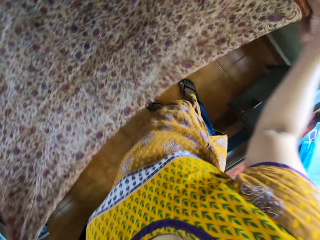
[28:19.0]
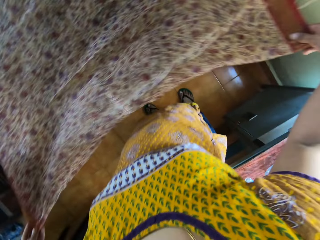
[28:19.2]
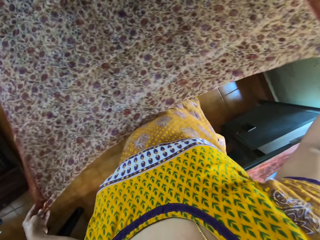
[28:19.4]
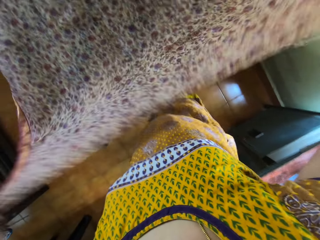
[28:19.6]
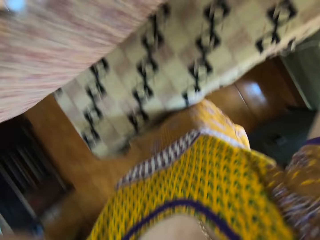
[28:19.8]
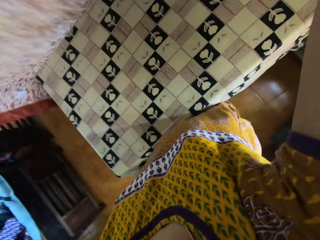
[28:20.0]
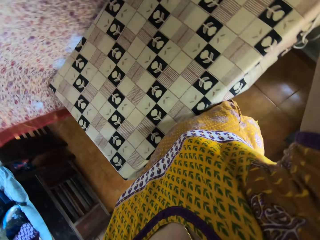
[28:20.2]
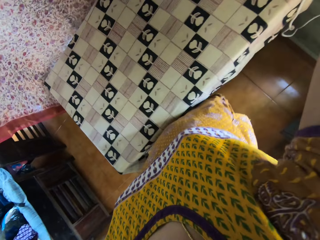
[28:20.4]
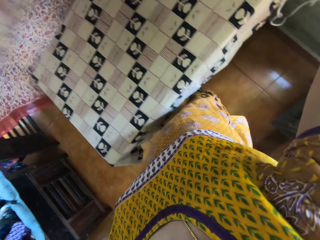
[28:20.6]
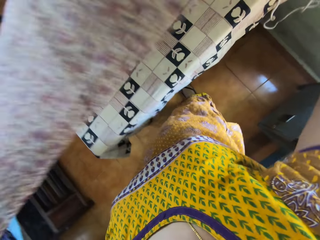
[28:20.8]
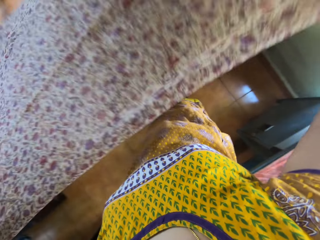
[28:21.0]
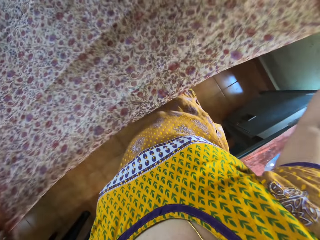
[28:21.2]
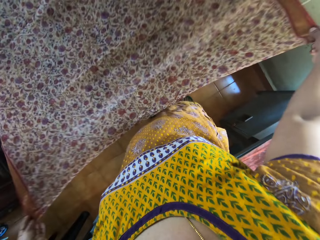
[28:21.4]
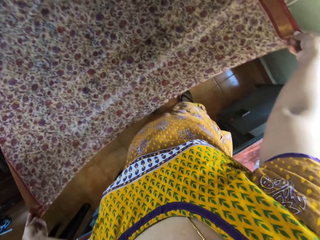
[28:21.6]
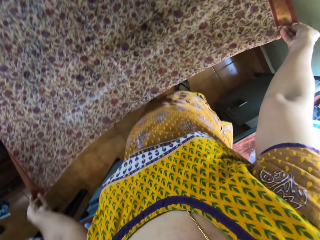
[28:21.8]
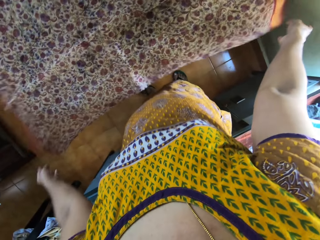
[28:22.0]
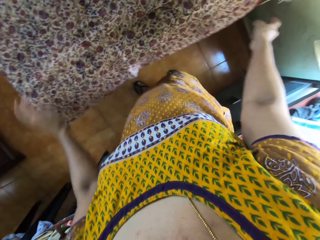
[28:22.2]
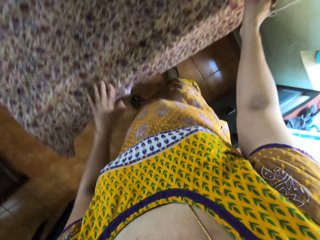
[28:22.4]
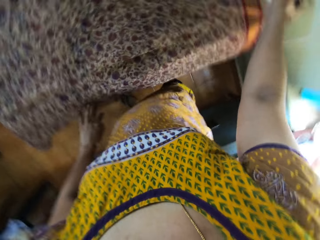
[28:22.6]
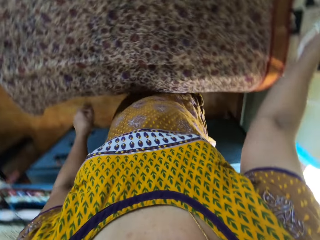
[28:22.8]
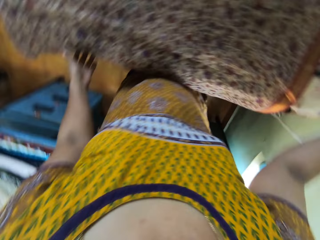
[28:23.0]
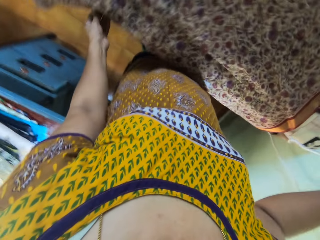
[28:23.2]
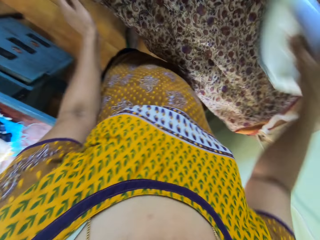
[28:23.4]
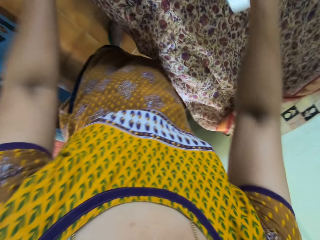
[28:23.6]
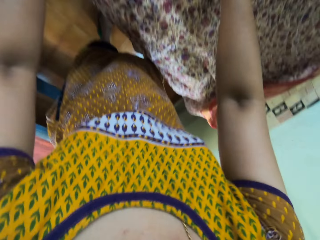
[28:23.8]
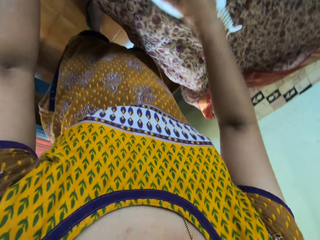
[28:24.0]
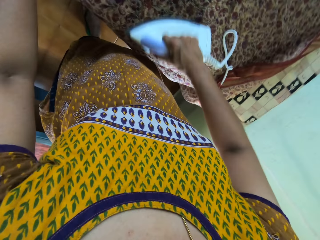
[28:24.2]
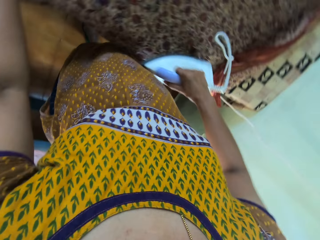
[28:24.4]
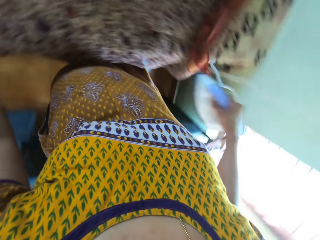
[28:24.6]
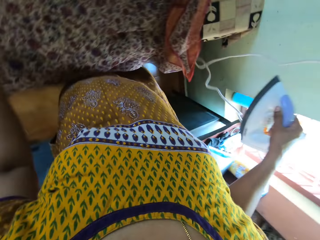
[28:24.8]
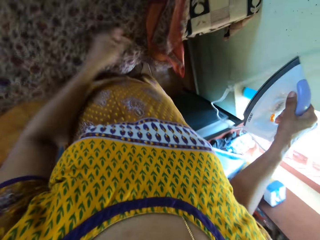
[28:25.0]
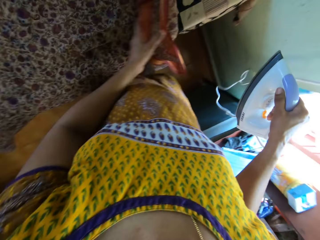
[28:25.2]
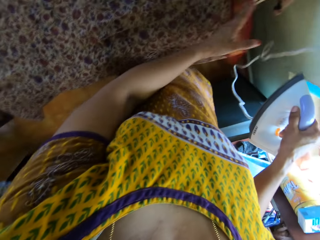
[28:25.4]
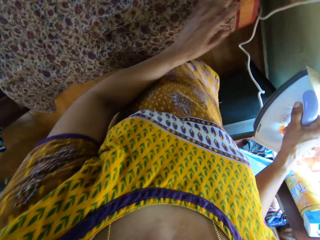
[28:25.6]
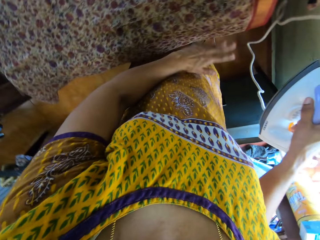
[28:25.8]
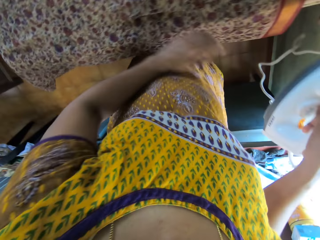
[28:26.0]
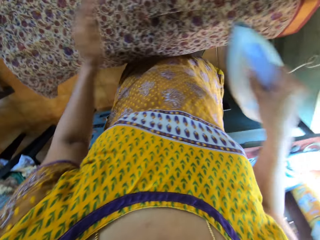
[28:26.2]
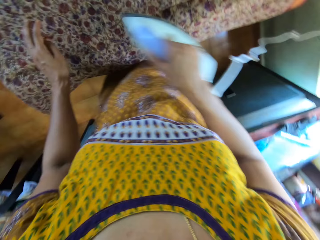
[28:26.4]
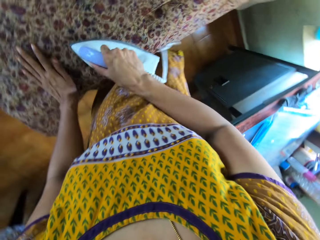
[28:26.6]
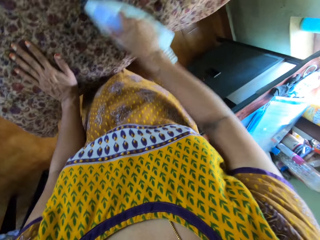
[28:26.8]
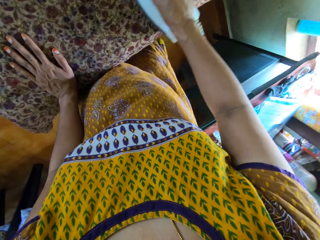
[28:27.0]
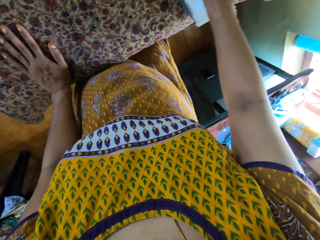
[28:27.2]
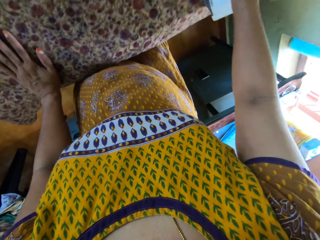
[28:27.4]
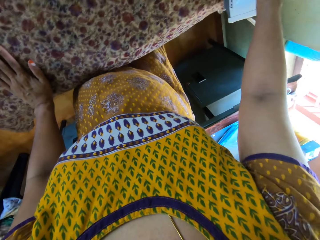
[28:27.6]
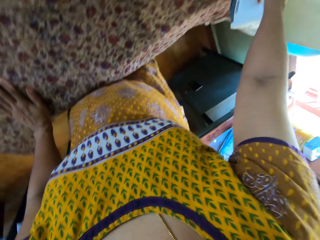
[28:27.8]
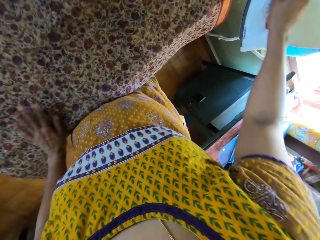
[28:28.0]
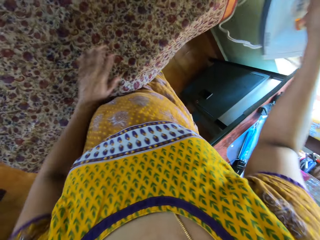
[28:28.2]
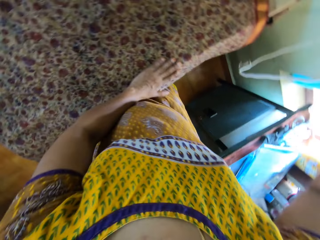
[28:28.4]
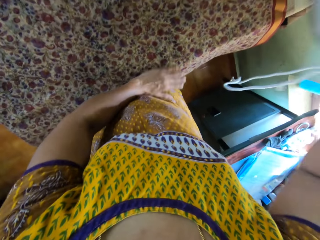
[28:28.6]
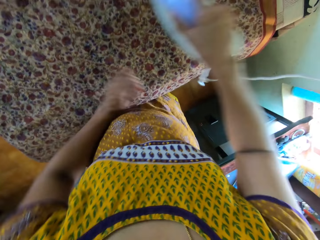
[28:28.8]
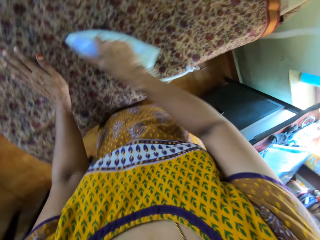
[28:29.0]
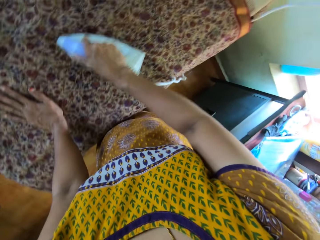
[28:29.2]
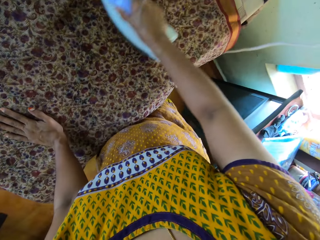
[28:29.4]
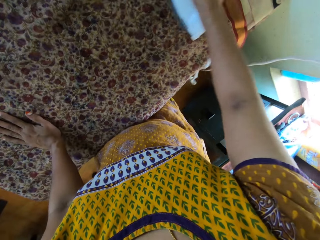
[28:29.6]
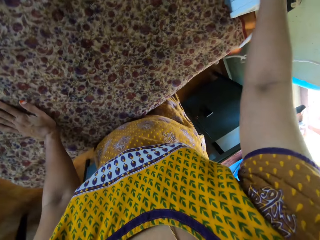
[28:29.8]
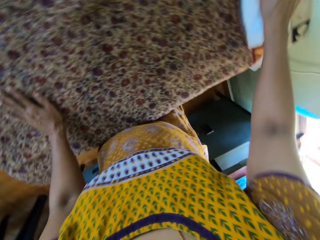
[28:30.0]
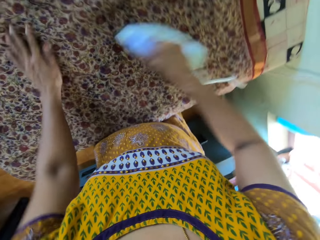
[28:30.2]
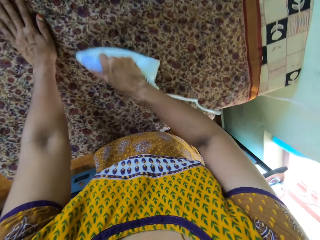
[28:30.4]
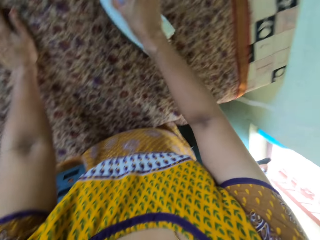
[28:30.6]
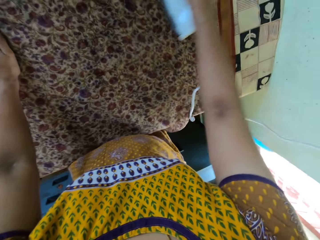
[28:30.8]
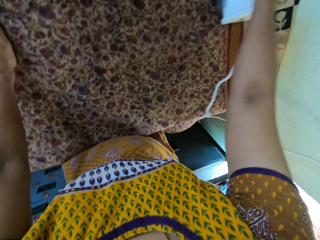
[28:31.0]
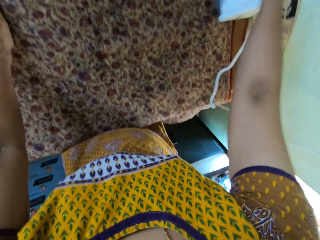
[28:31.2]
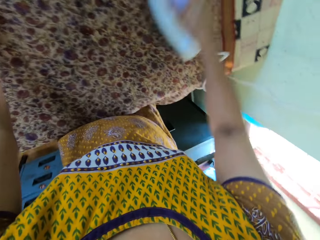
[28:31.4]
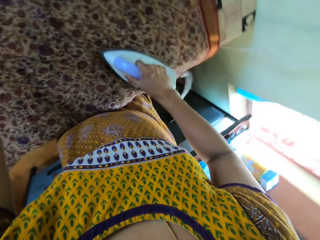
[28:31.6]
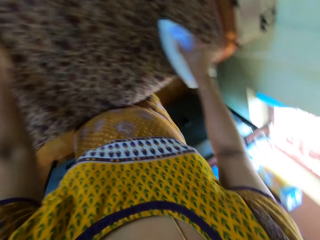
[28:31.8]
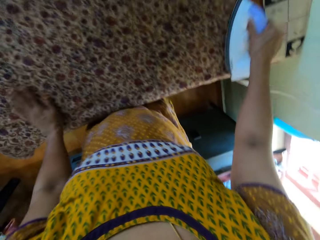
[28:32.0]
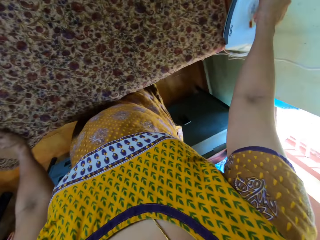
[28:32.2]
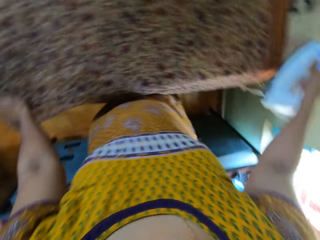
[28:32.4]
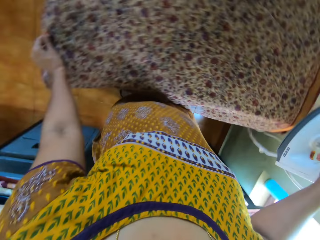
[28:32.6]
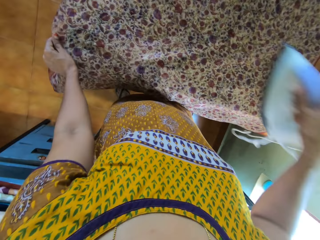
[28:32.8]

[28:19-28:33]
The camera wearer holds the cloth on the table in her hands. She drops the cloth in her hands on the table. She picks up the electric iron on the table with her right hand. She irons the cloth on the table with the electric iron in her right hand. She adjusts the cloth on the table with her left hand. She smoothens the cloth on the table with her left hand. She irons the cloth on the table with the electric iron in her right hand. She smoothens the cloth on the table with her left hand. She irons the cloth on the table with the electric iron in her right hand.

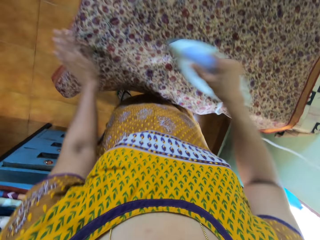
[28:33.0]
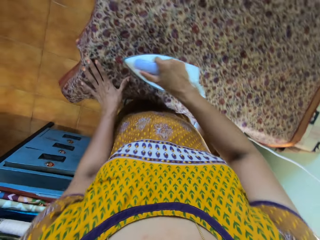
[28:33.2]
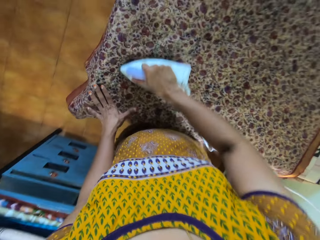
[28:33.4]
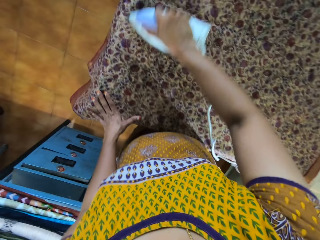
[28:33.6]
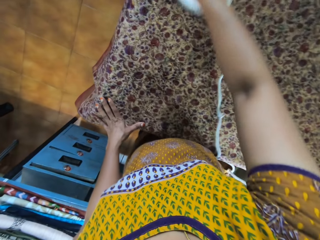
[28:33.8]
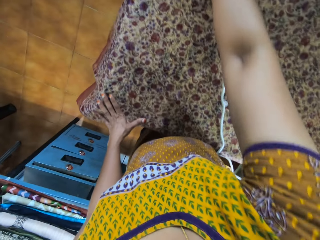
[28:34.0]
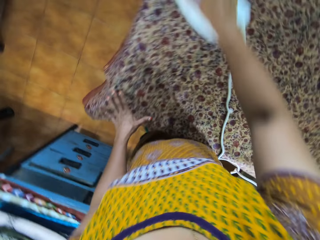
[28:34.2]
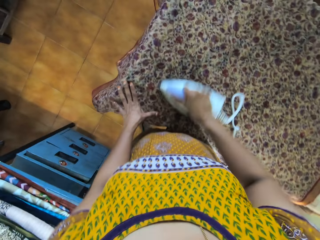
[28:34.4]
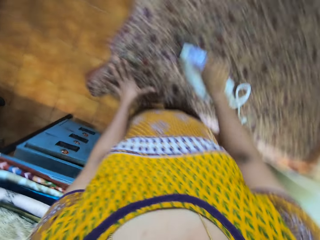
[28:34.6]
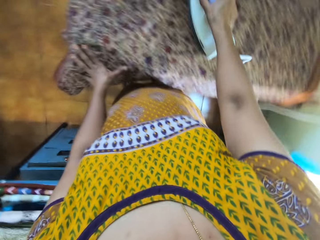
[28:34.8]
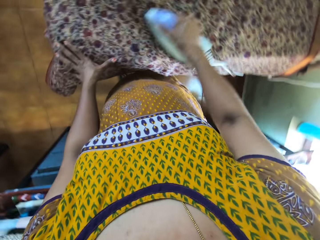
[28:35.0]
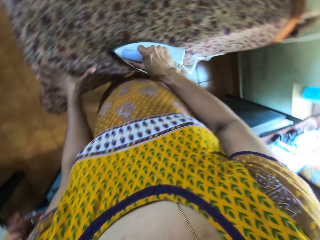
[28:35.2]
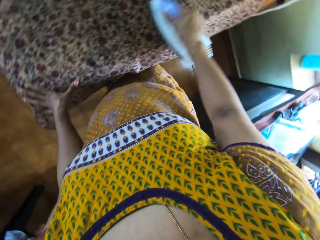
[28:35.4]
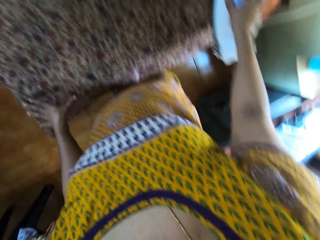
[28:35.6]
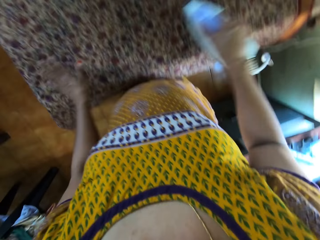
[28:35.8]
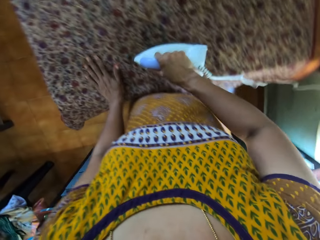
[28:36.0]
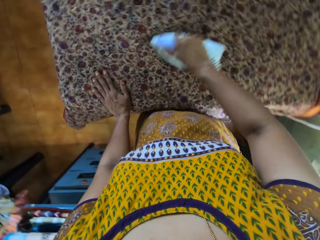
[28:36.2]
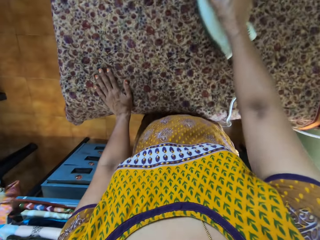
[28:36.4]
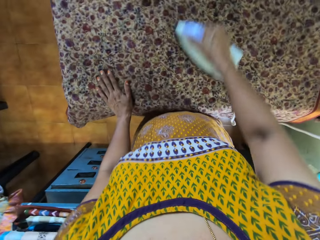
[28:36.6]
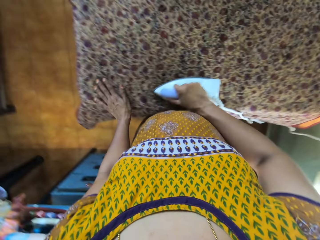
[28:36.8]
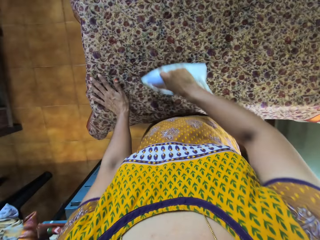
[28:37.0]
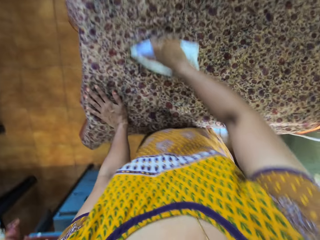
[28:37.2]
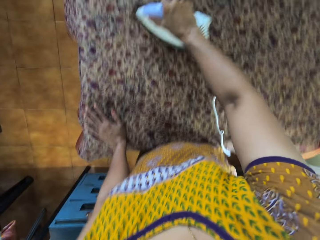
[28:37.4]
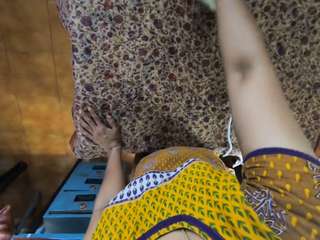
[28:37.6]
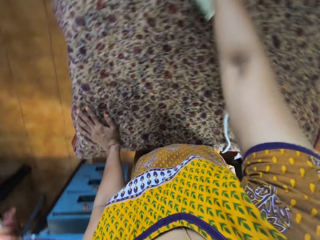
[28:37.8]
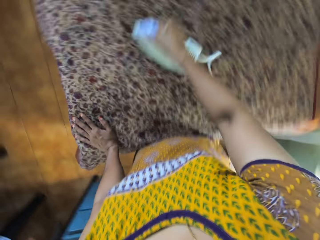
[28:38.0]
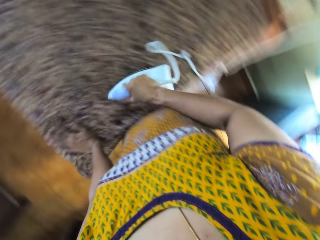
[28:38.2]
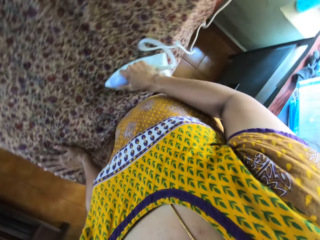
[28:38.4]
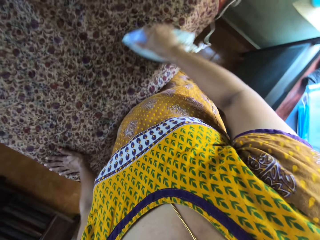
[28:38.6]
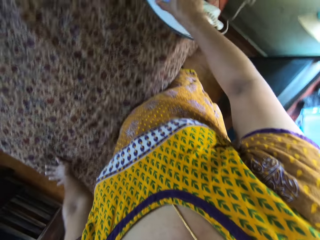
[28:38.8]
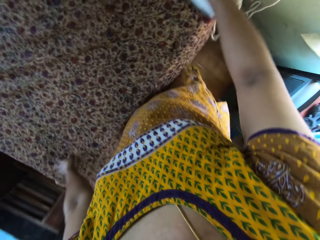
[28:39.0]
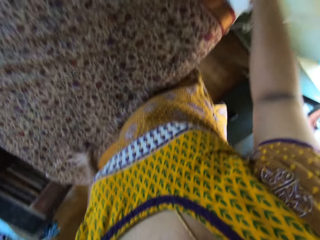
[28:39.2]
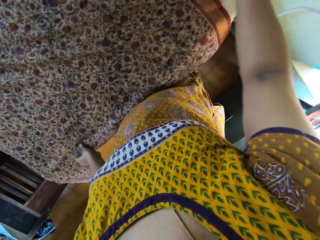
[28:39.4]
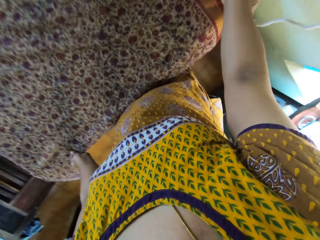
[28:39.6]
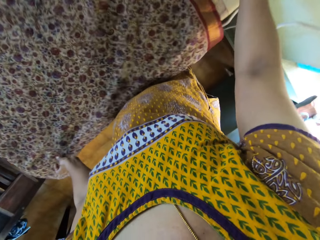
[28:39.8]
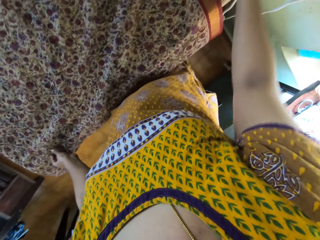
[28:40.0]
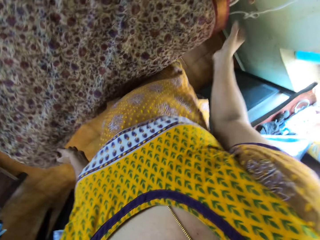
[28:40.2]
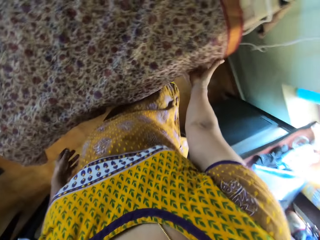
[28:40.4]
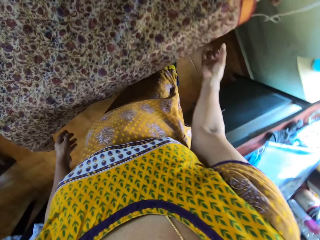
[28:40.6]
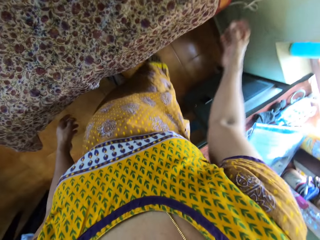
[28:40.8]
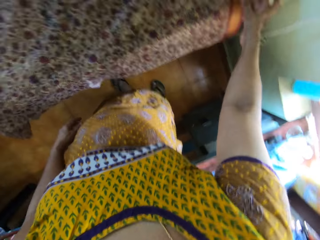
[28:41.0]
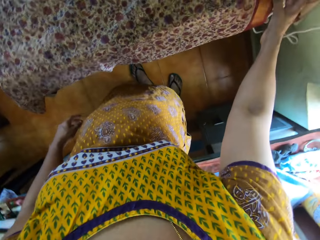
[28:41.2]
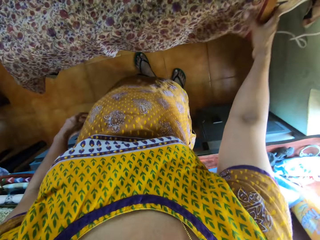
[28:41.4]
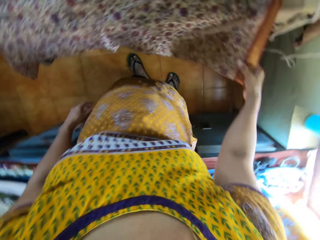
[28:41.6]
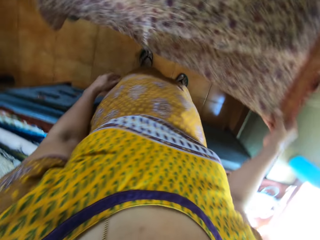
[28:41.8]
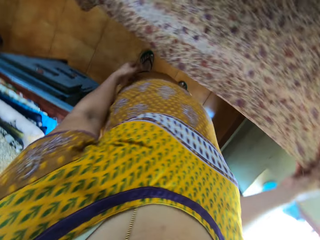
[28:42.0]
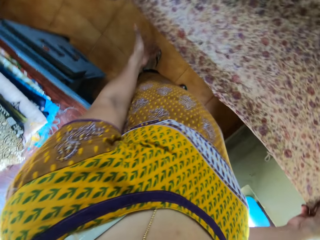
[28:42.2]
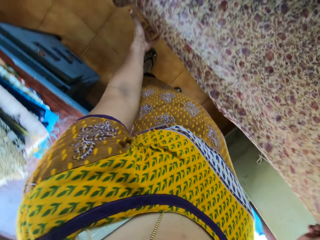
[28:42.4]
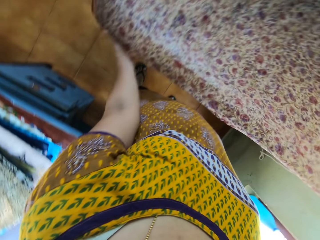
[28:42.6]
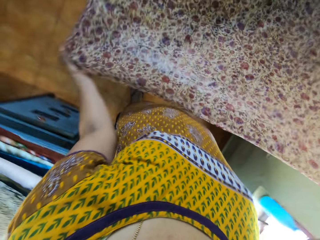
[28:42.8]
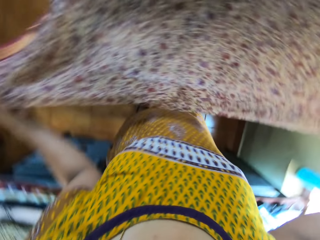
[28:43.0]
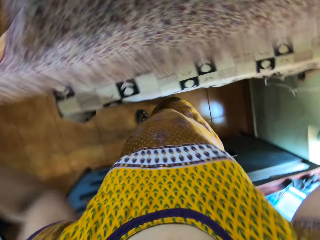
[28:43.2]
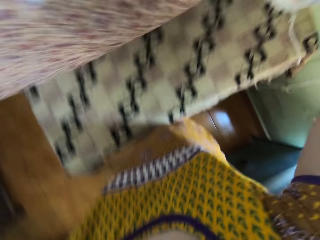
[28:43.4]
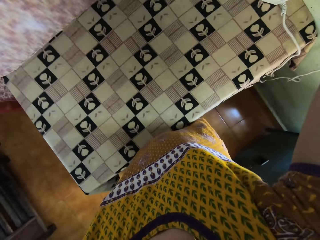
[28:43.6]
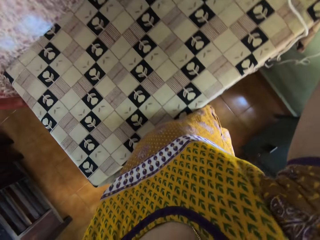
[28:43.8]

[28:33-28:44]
The camera wearer adjusts the cloth on the table with her left hand. She holds the cloth on the table with her right hand. She holds the cloth on the table with her hands. She lifts the cloth on the table with her hands.
